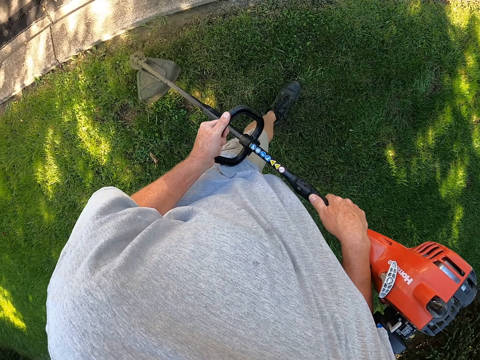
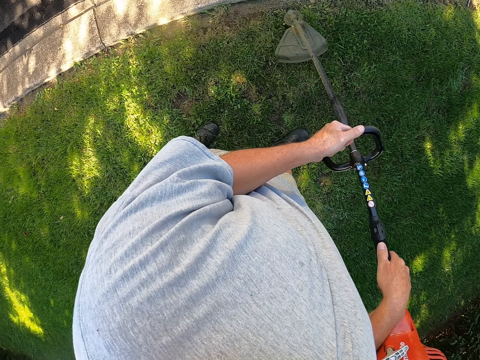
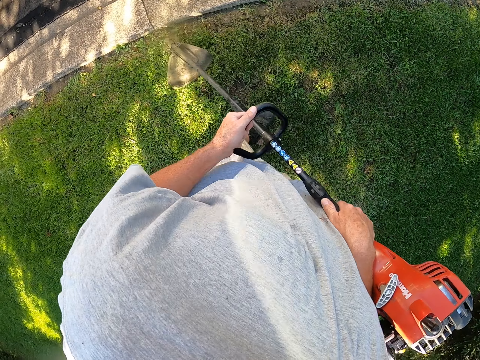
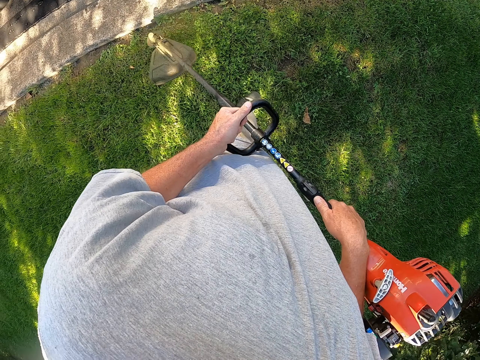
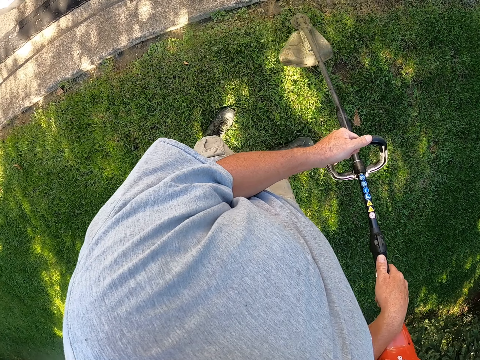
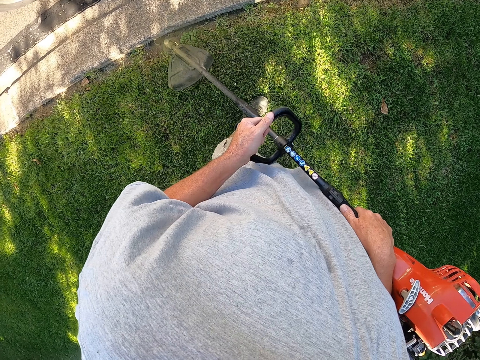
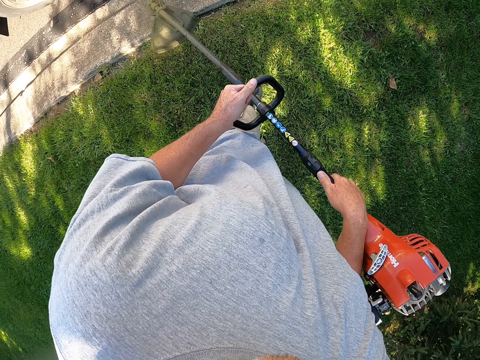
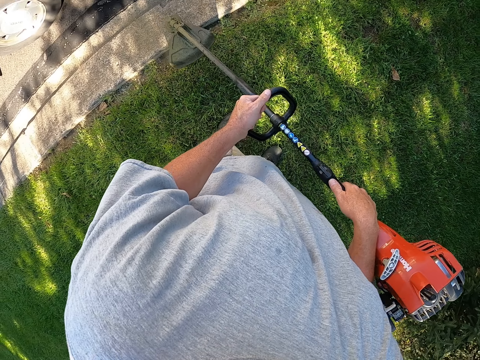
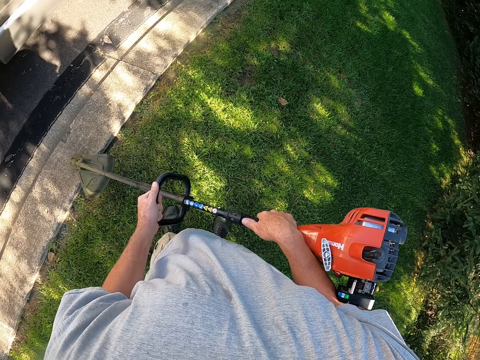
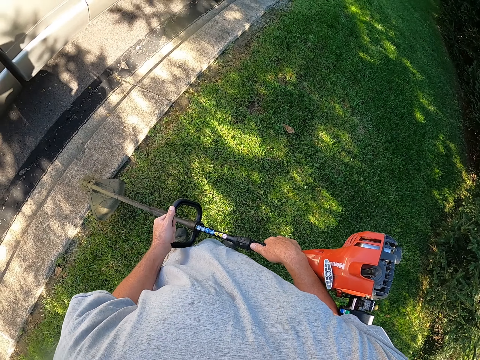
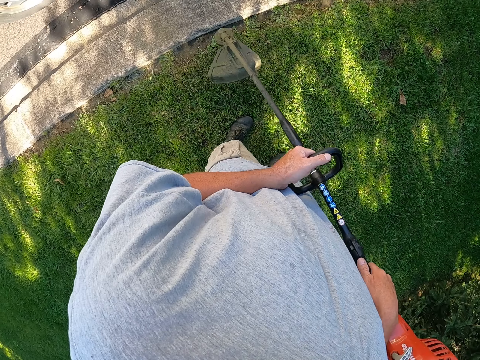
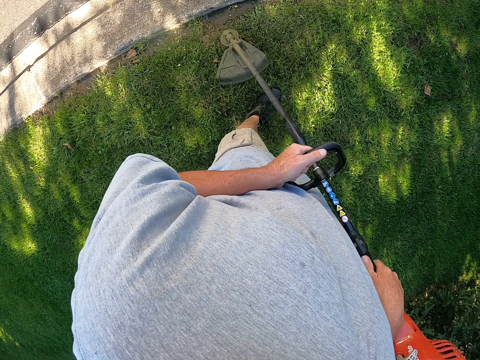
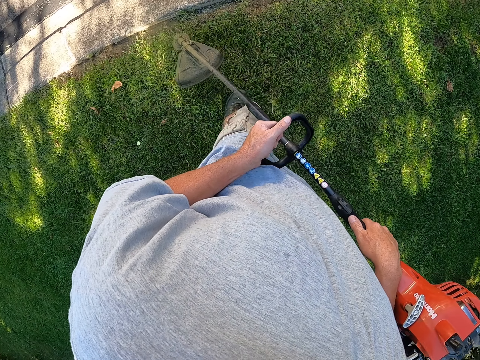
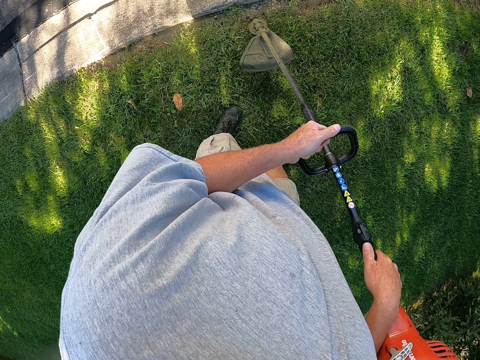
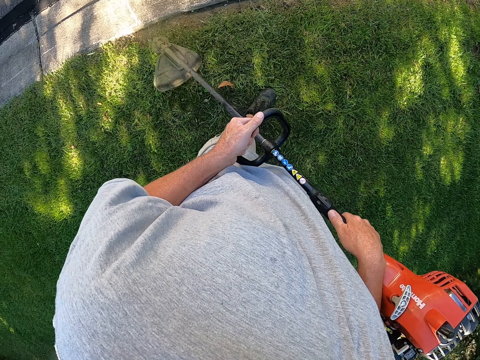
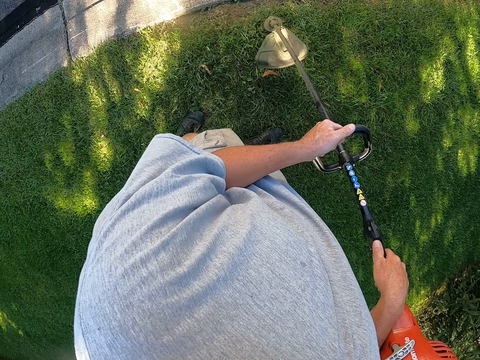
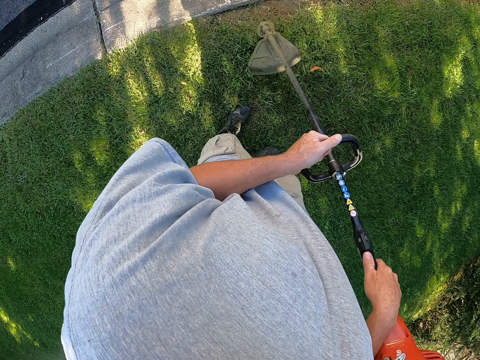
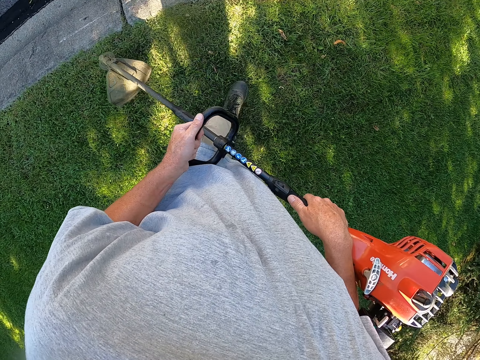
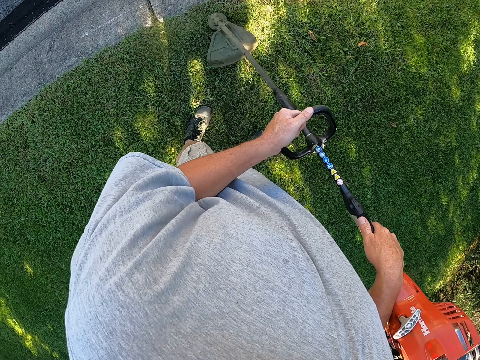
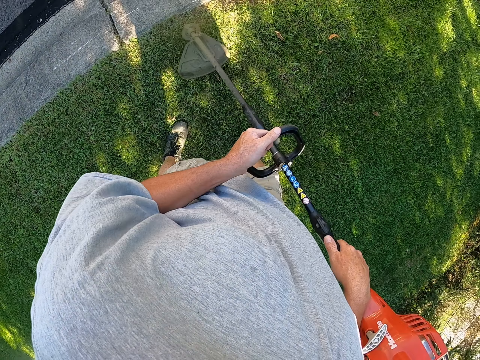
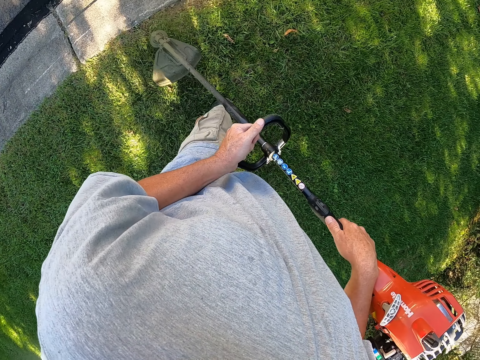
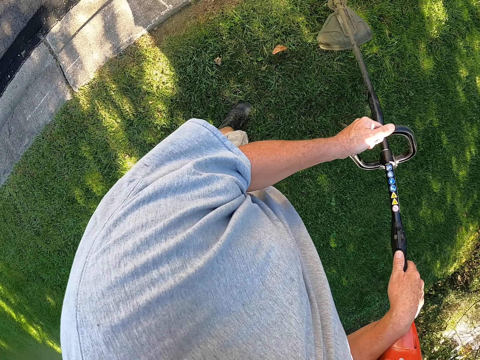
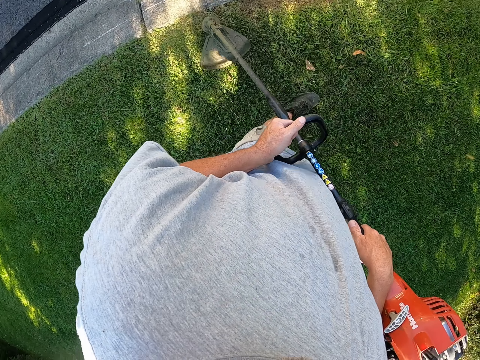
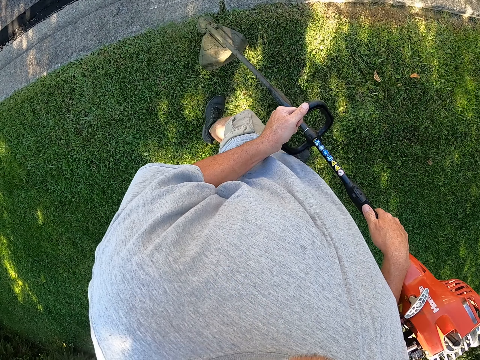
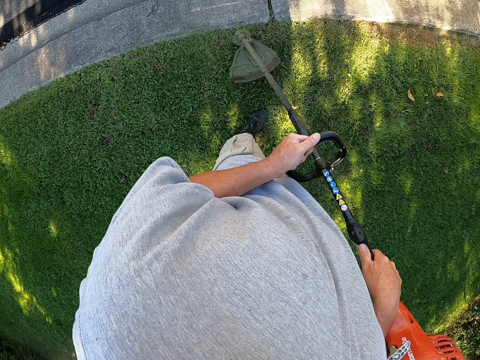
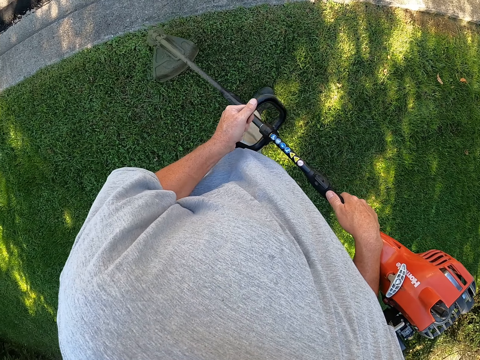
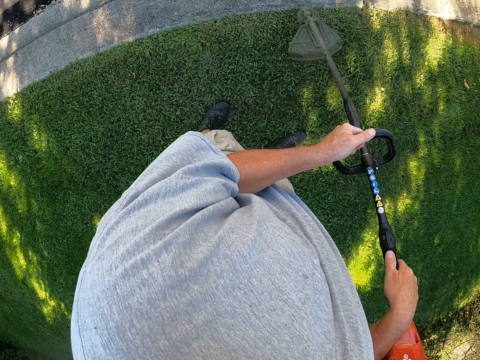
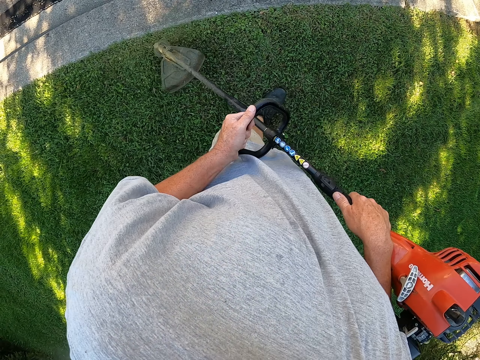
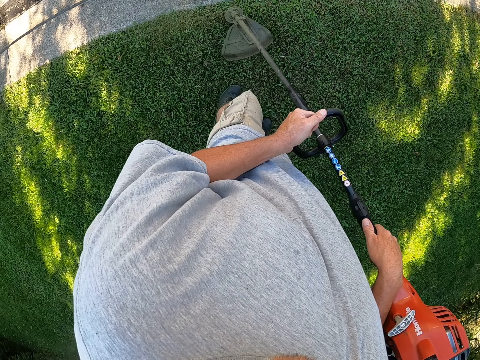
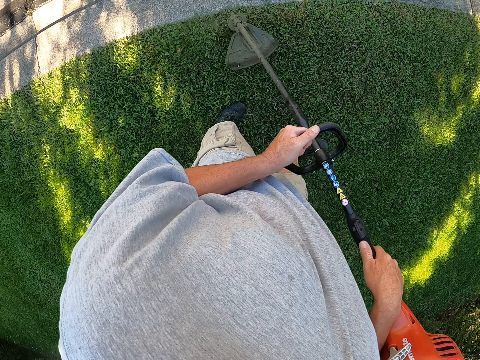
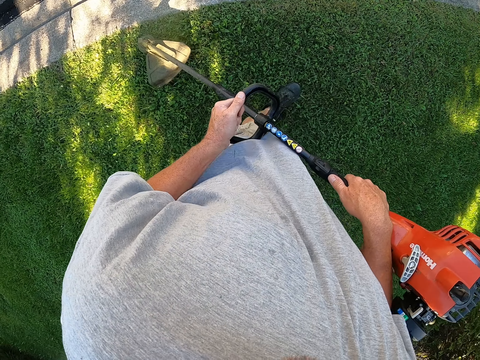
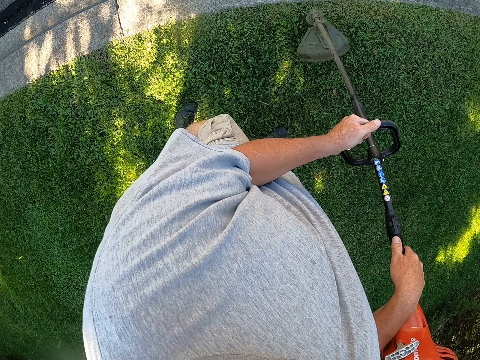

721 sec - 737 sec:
The camera wearer cuts grass with a brush cutter. They cut grass repeatedly.

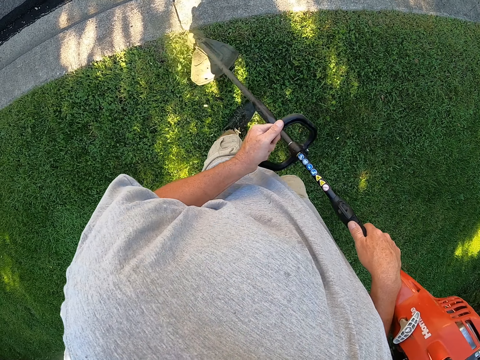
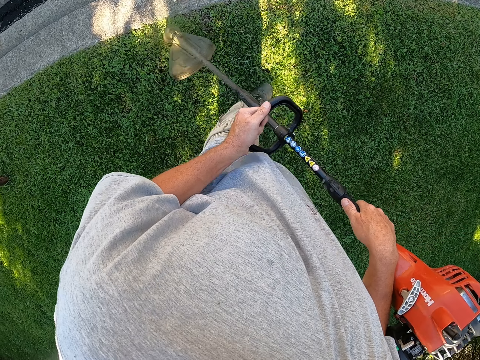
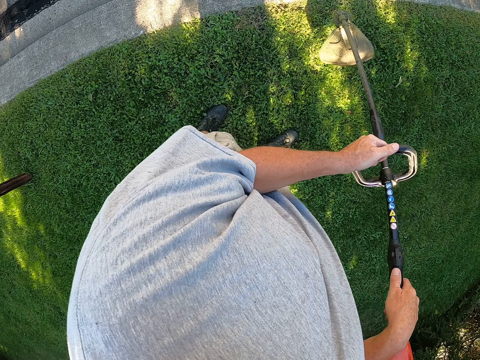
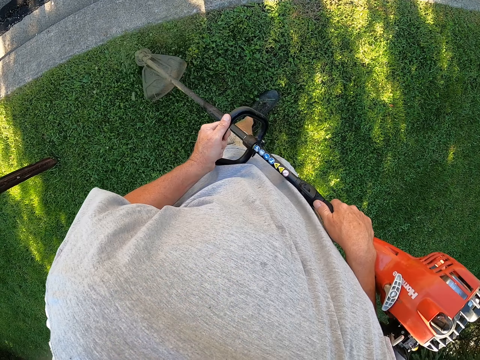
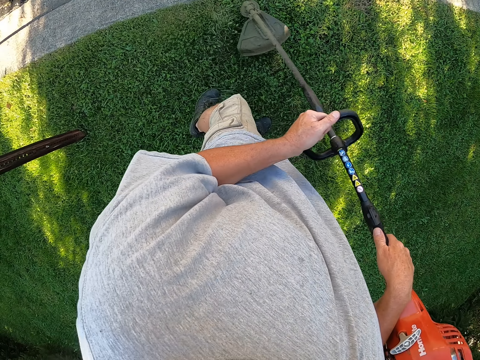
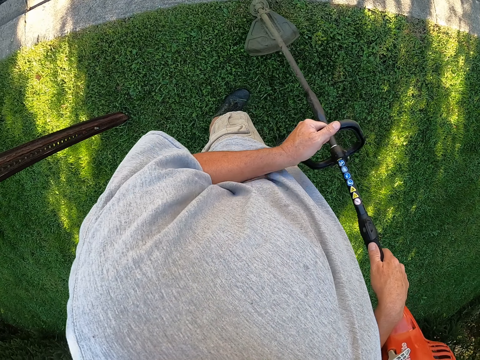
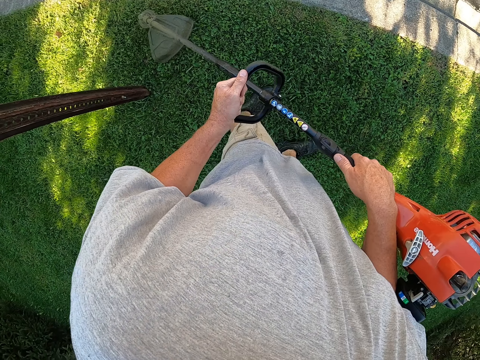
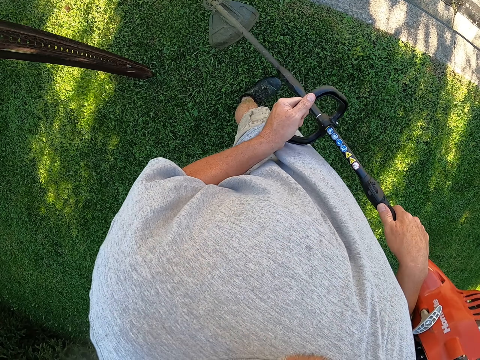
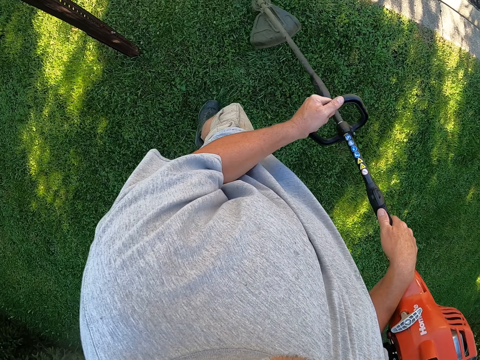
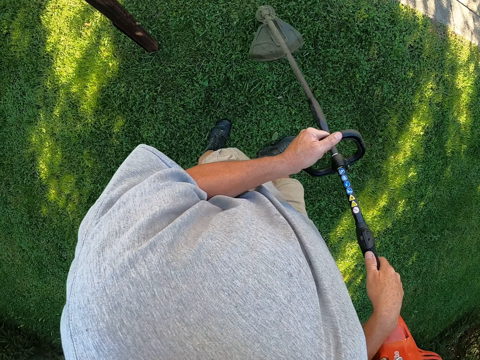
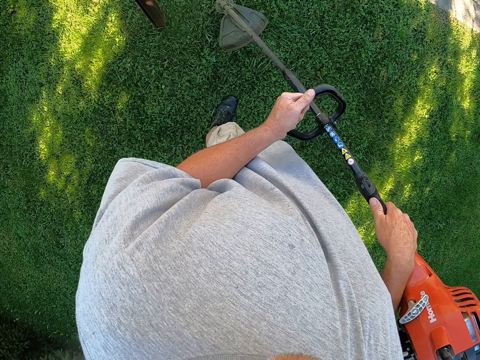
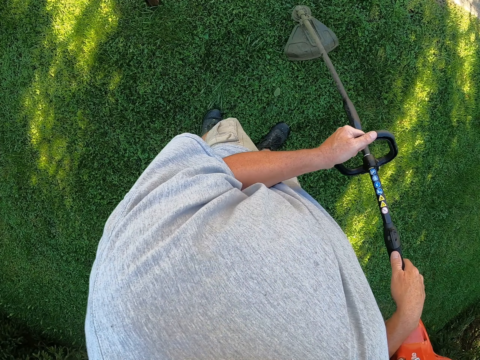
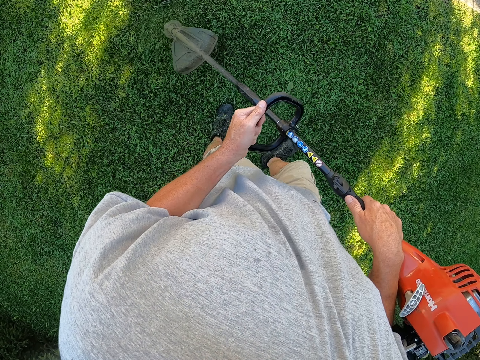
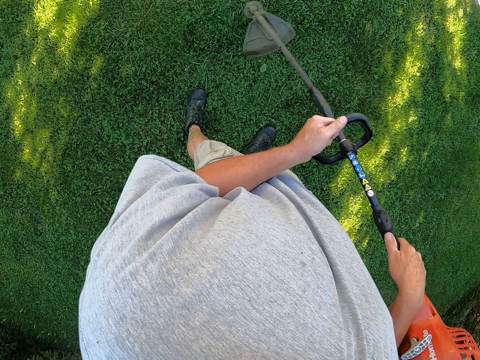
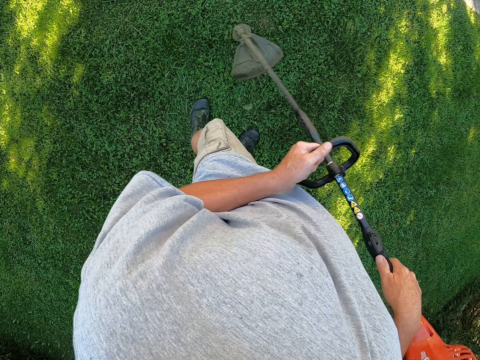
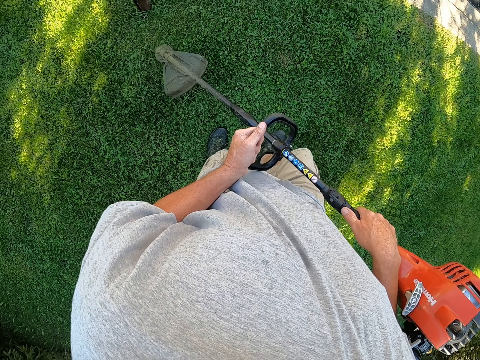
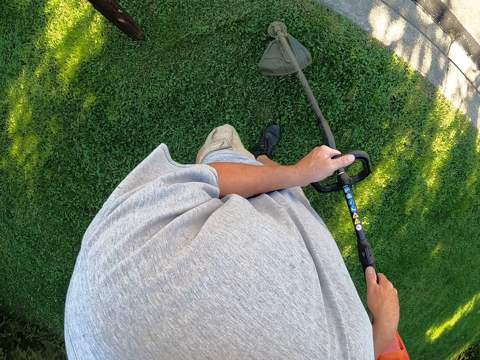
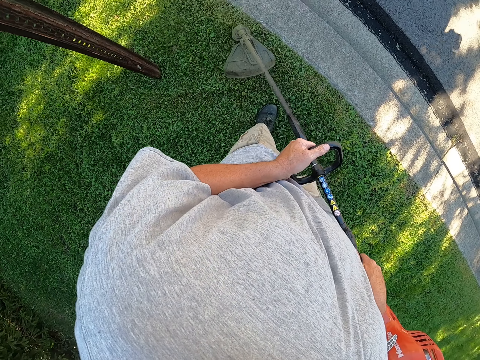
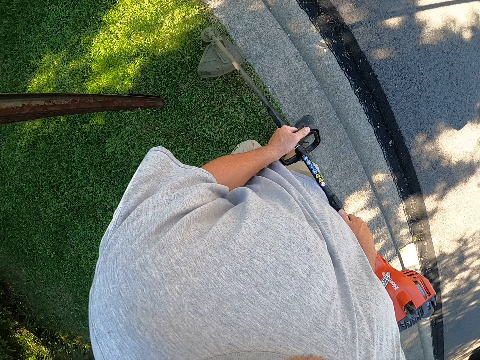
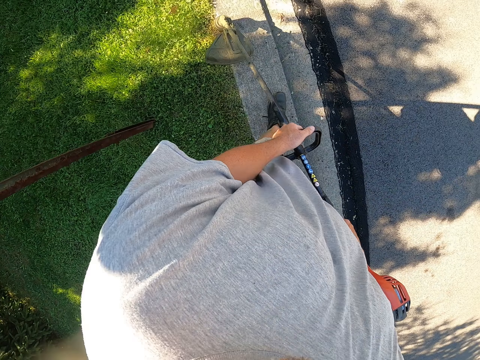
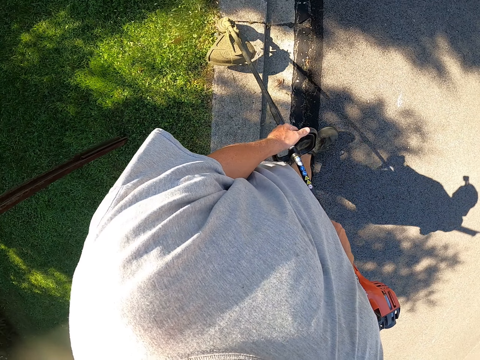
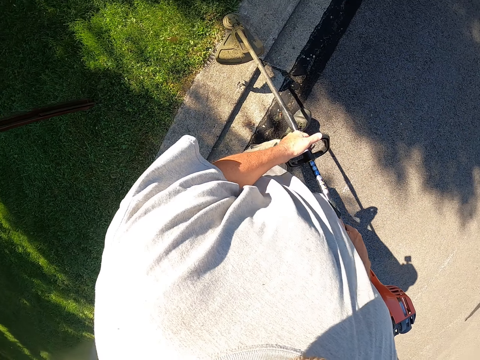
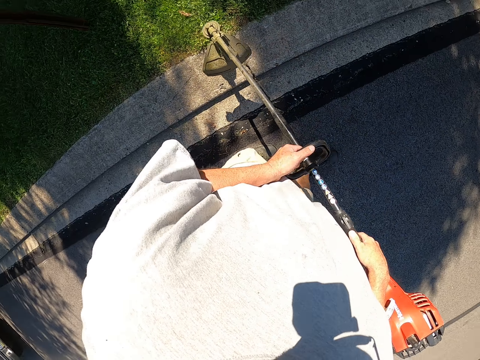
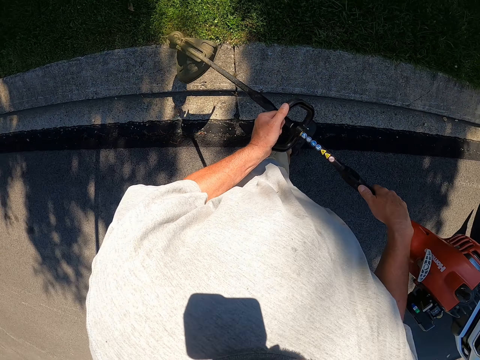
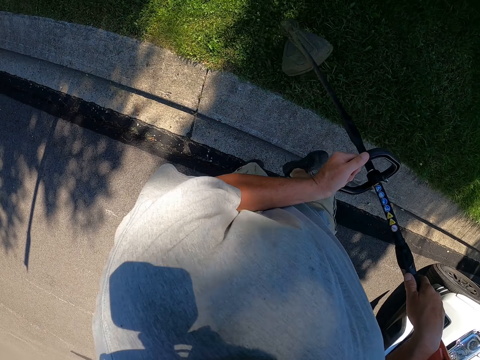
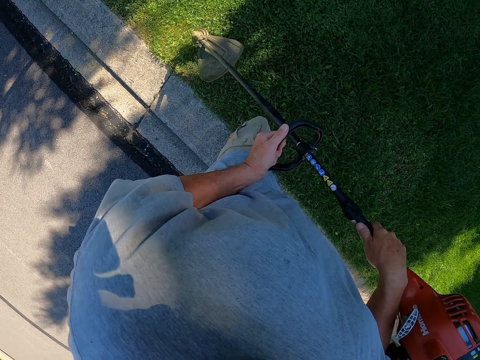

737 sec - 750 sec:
The camera wearer cuts grass with a brush cutter. They cut grass repeatedly. They walk around the garden. They walk on the road.
